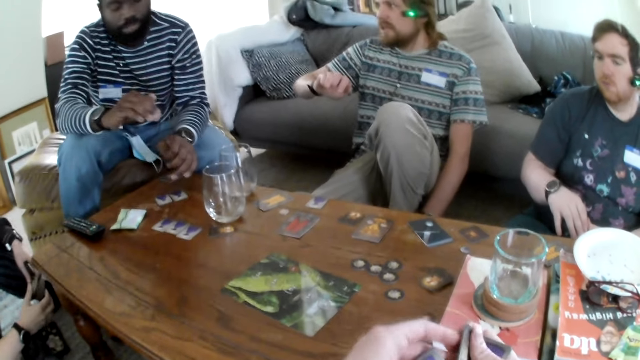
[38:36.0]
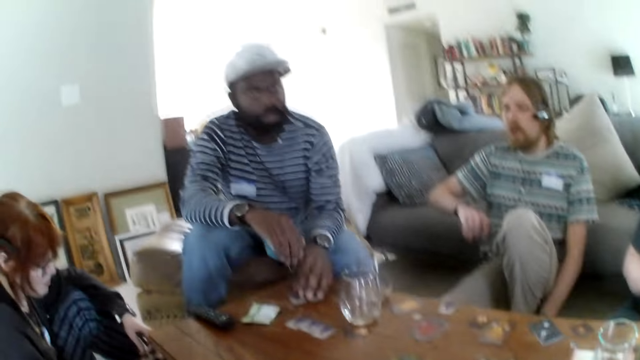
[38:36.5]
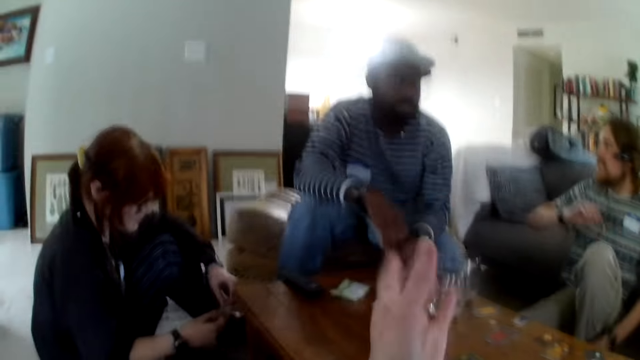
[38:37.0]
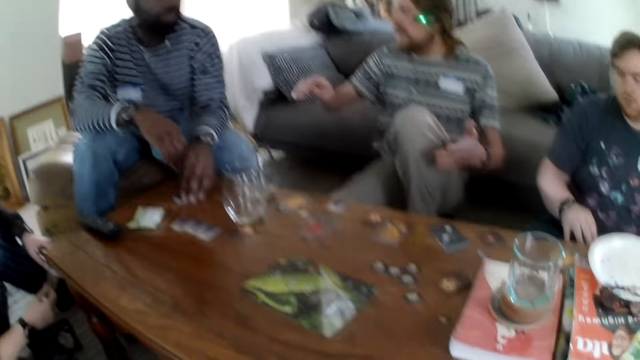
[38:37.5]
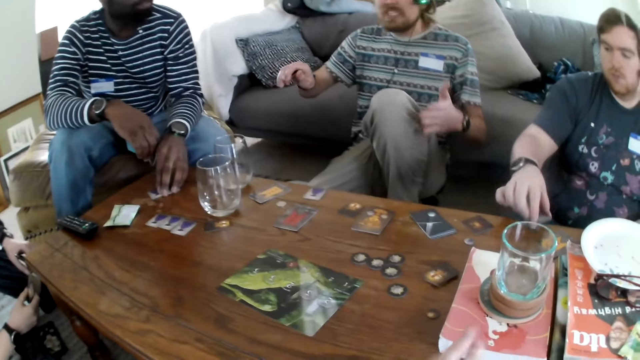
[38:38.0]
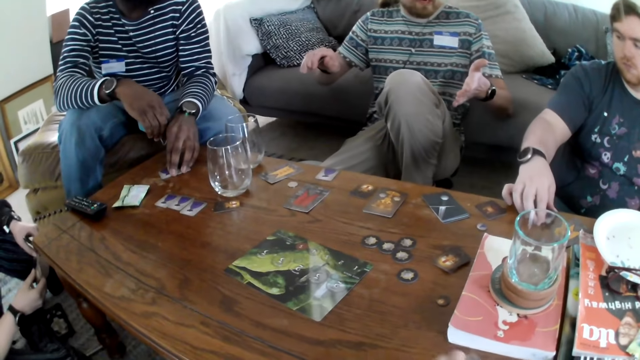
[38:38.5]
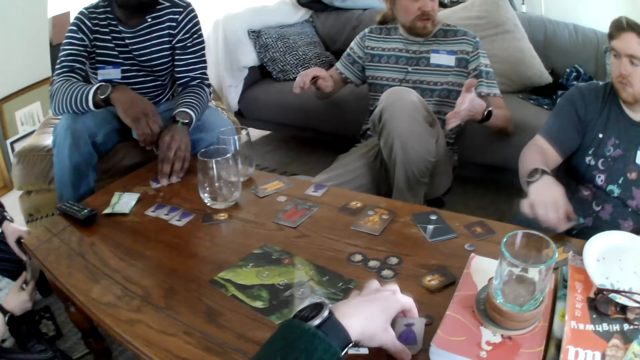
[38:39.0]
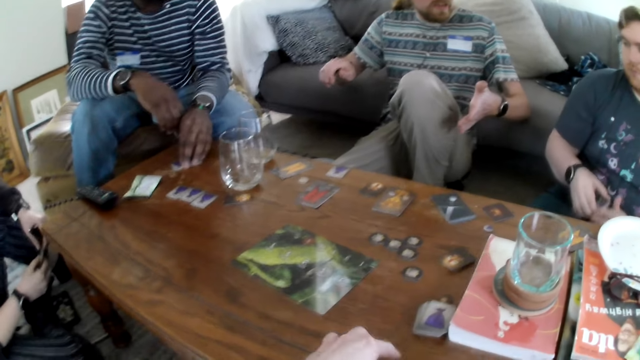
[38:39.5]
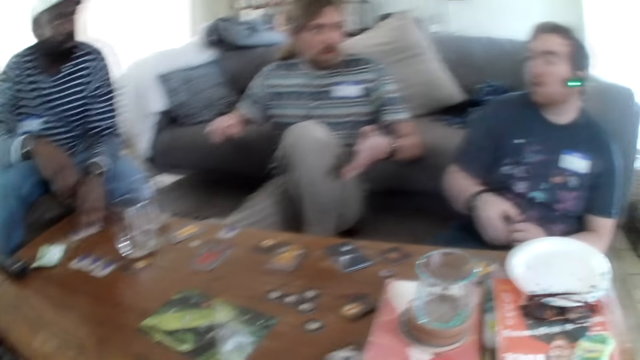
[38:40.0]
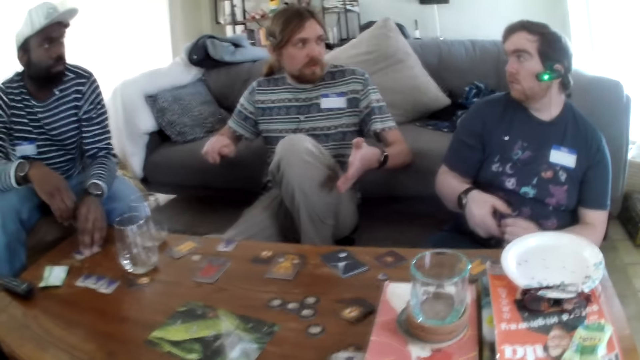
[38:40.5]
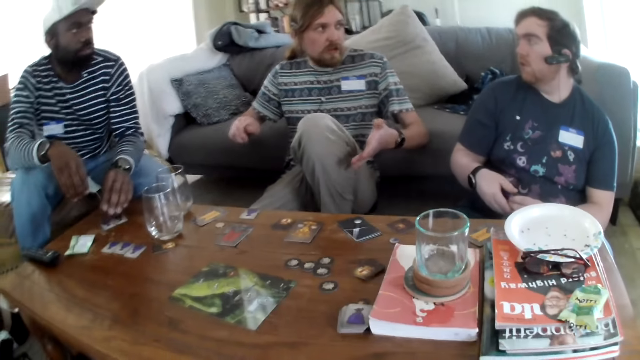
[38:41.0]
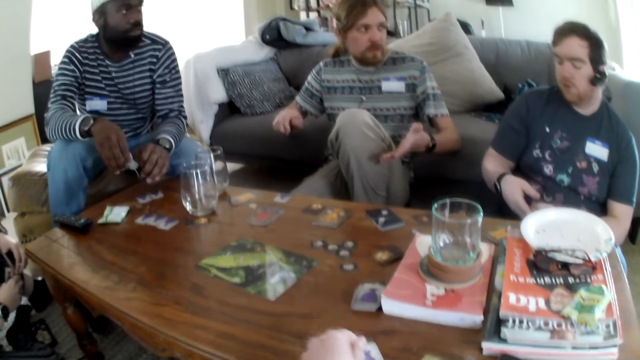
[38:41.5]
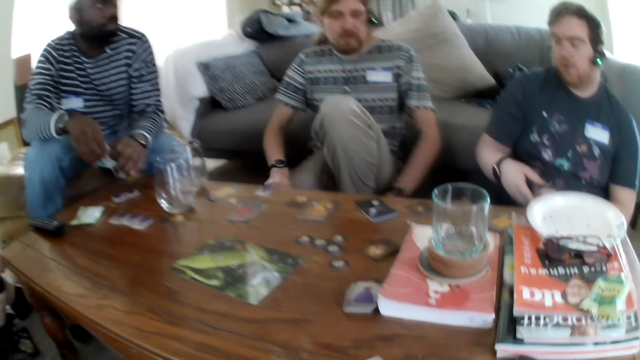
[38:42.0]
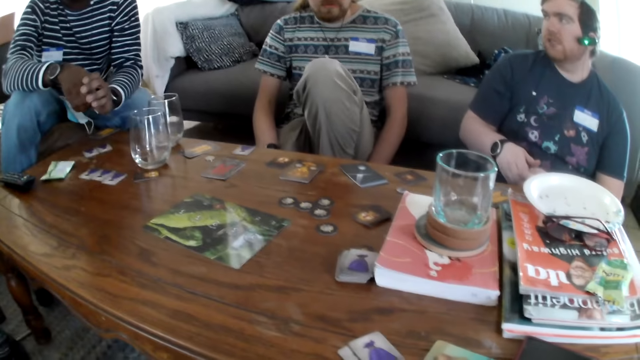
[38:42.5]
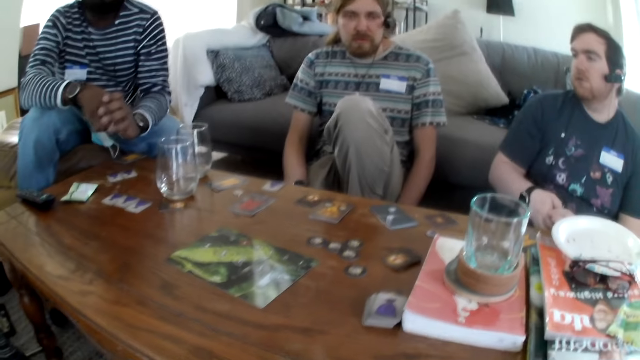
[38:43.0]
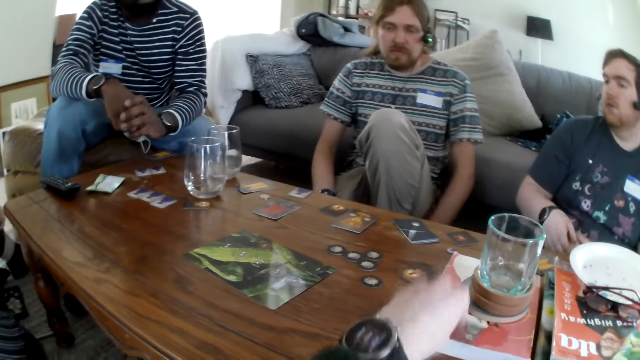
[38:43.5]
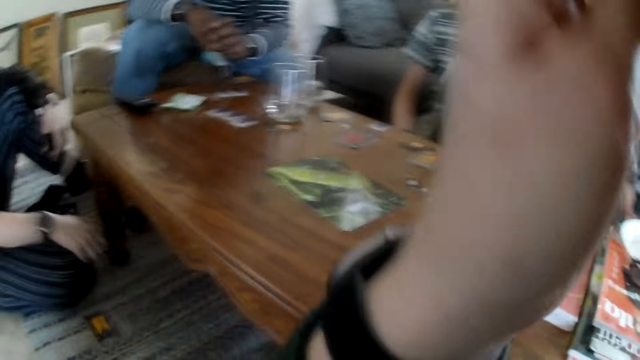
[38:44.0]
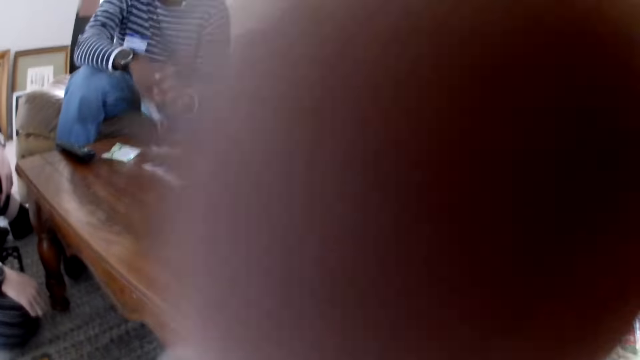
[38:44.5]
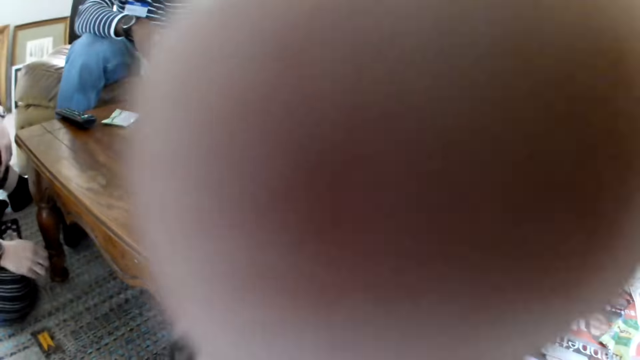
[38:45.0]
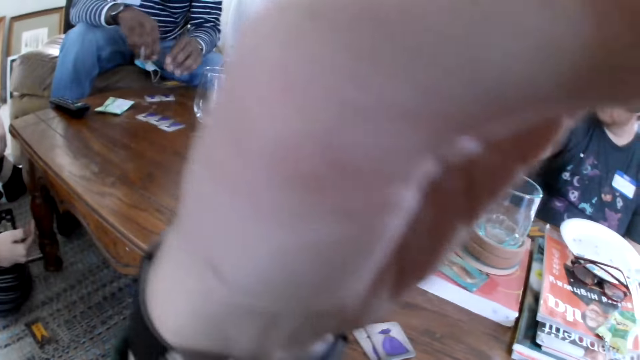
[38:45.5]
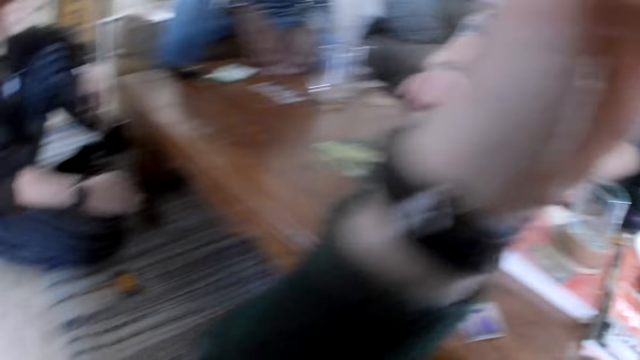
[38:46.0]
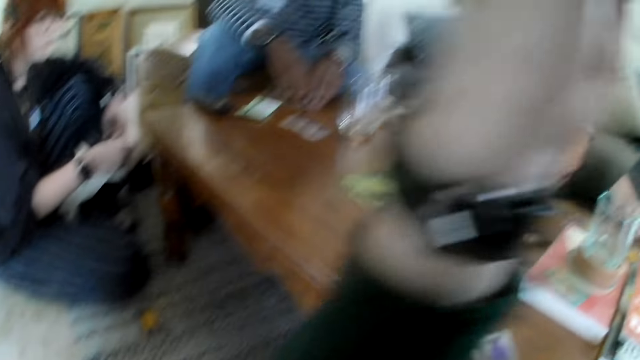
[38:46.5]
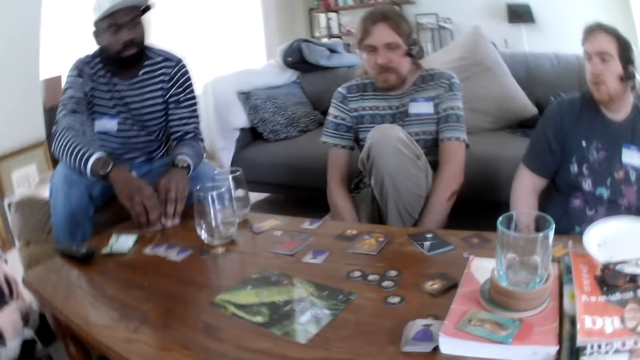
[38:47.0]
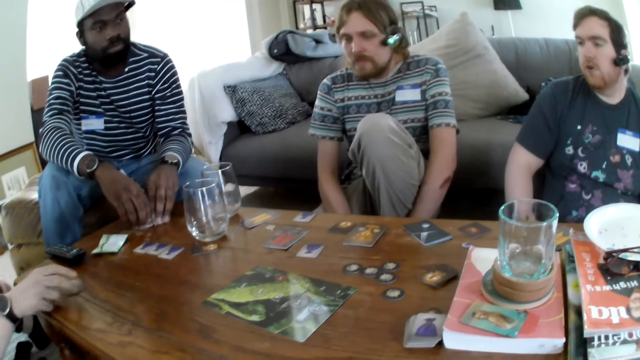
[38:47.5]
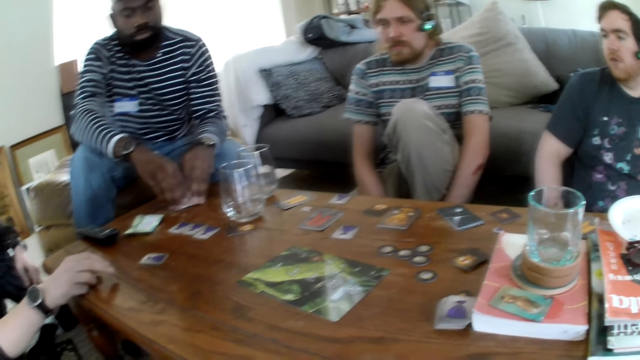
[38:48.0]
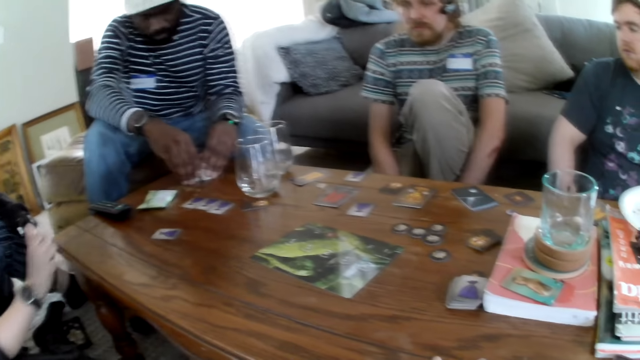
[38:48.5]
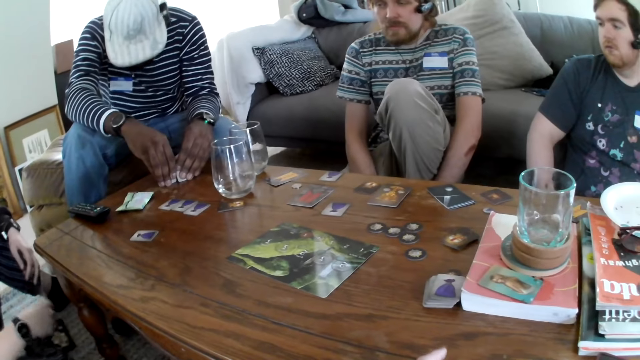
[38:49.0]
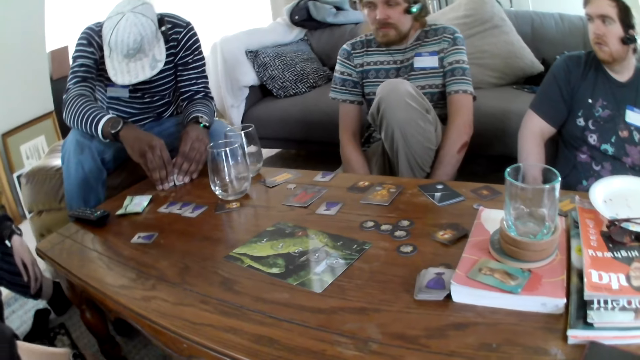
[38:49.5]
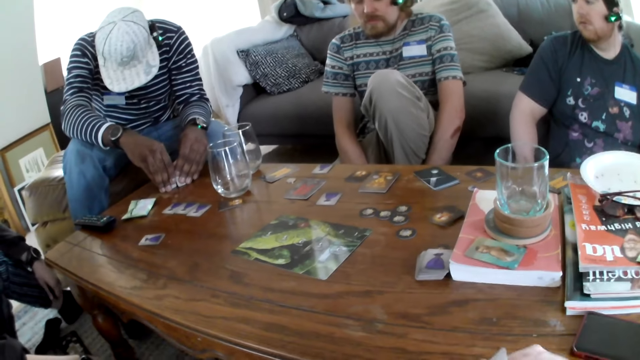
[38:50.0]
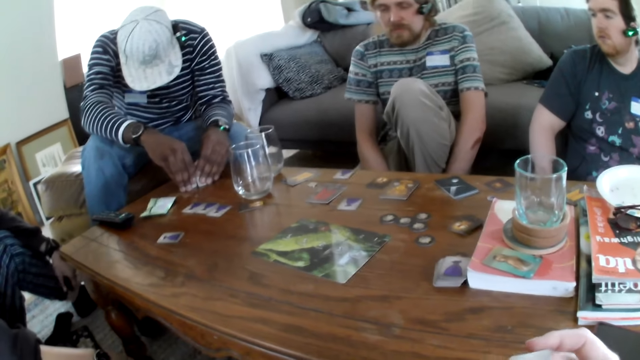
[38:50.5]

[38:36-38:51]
A man speaks. A person talks. The camera wearer speaks. The man speaks. Another man picks up the card game. The camera wearer picks up the card game. The other man speaks. The camera wearer fixes the camera and raises the hand. The person picks up the card game. A woman places the card on the table.

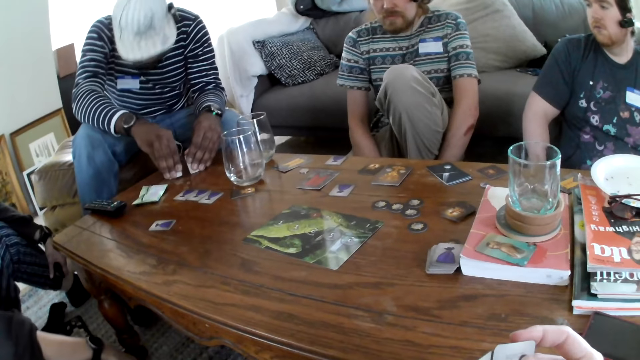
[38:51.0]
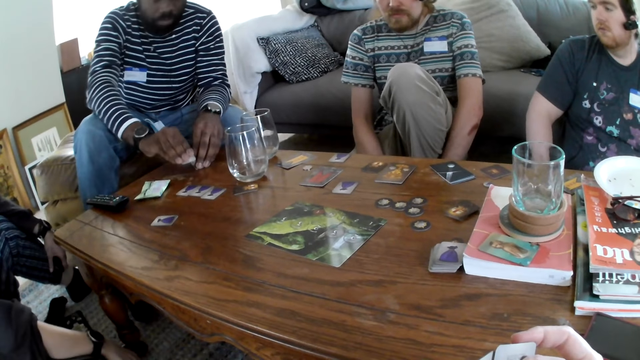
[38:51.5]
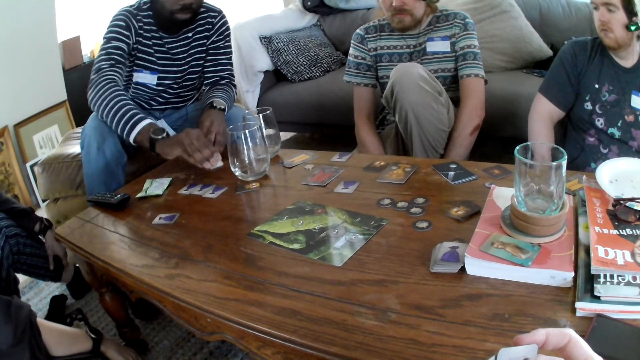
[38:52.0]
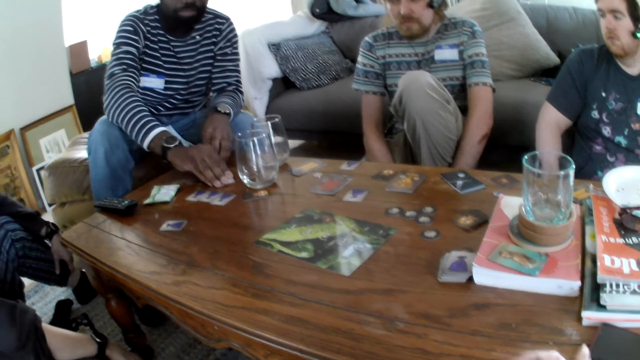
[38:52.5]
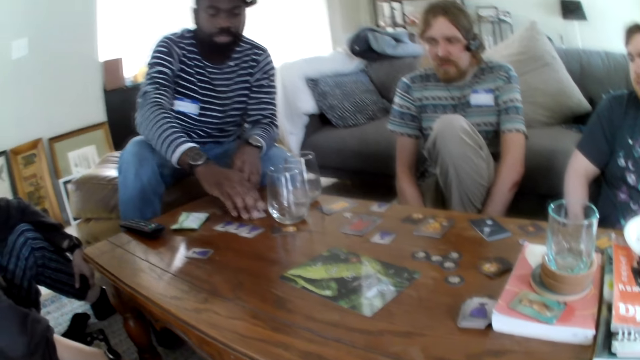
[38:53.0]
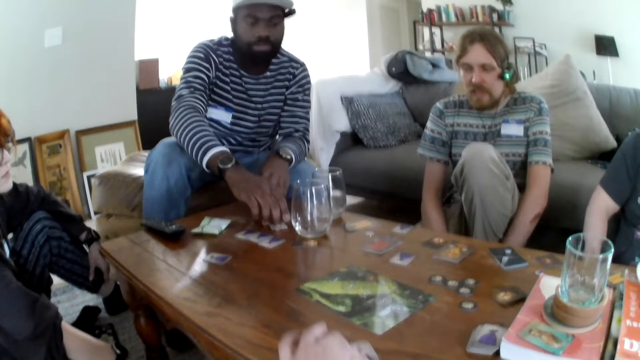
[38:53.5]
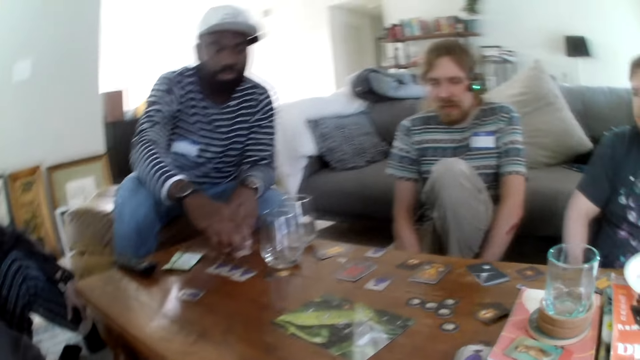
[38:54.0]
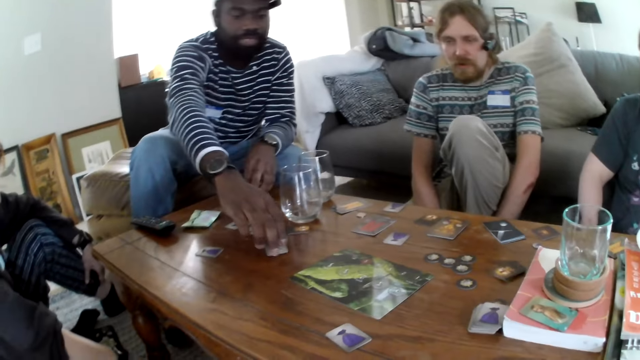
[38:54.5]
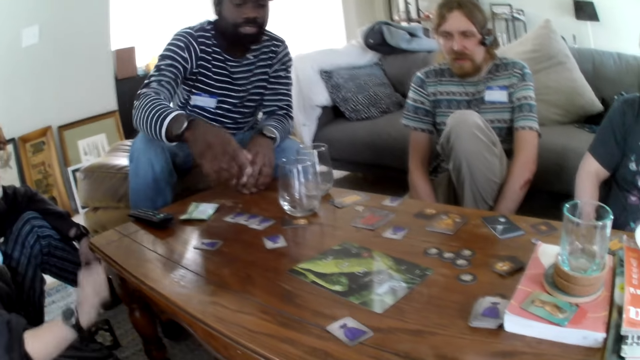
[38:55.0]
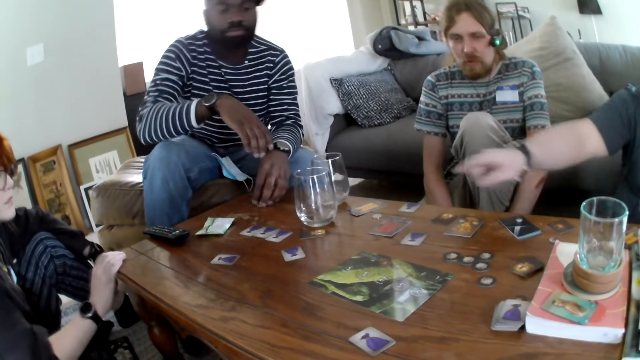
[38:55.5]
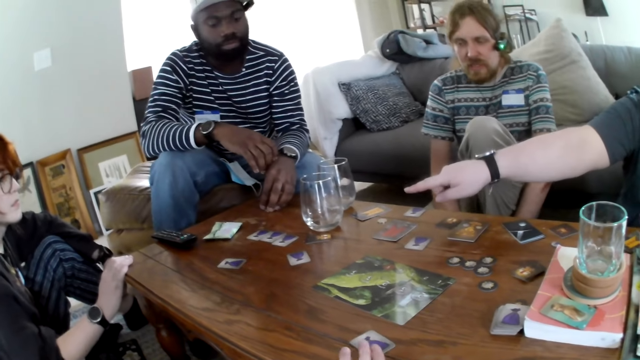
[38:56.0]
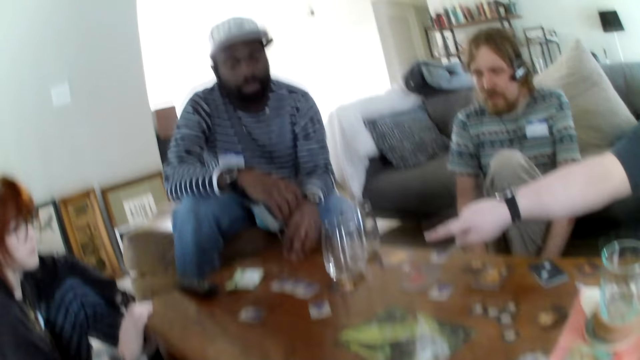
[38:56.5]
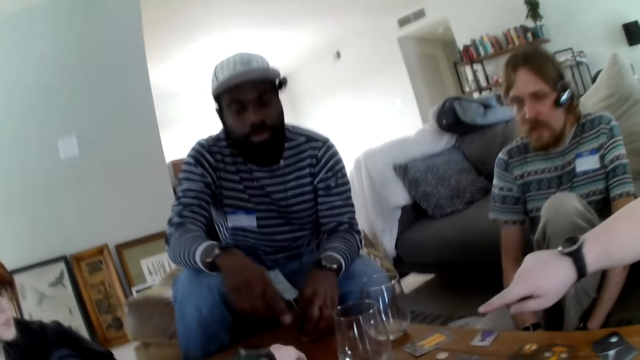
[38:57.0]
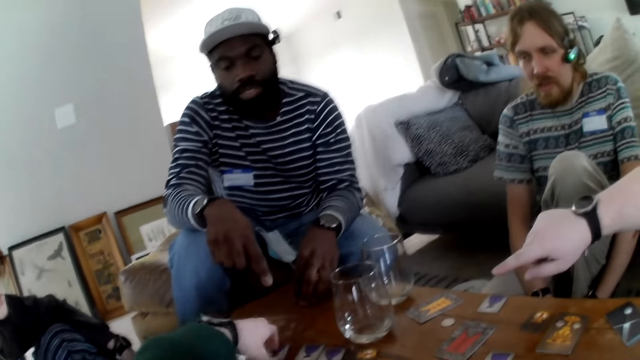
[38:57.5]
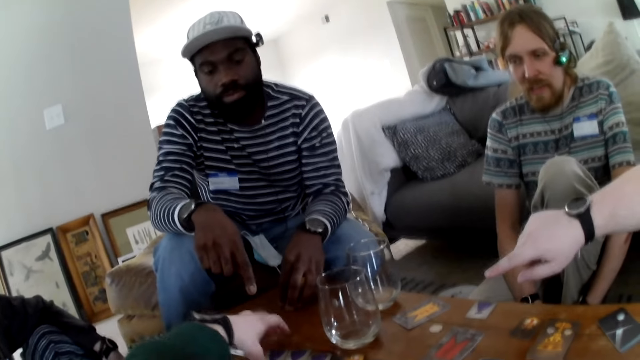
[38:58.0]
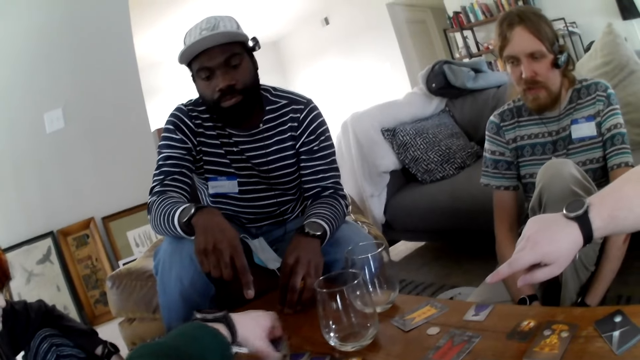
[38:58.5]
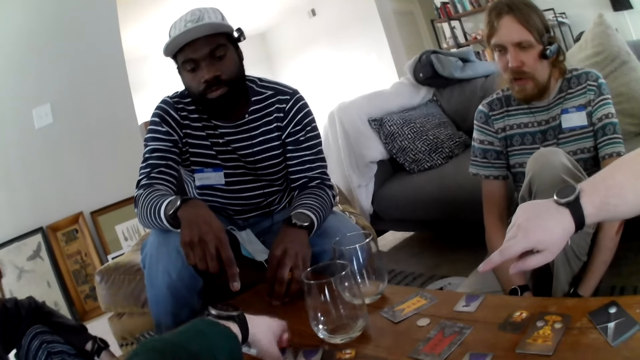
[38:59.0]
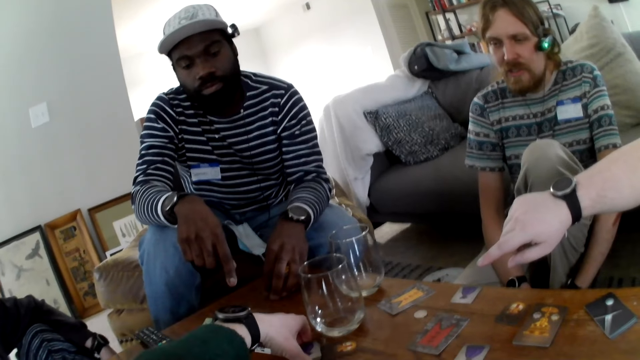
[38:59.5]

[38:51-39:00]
A man places the card on the table. The camera wearer picks the card from the table. The man places the card on the table. A person touches the table. Another man points at the card on the table. The camera wearer speaks. The person touches the table again.
